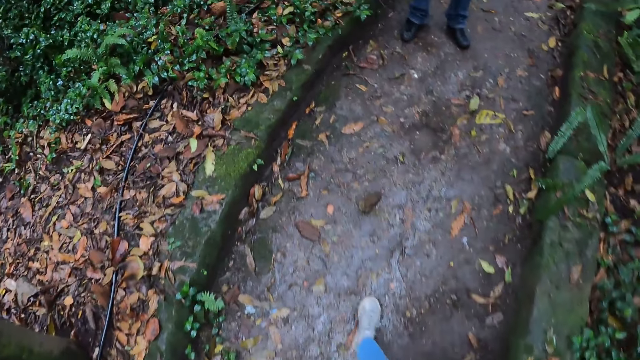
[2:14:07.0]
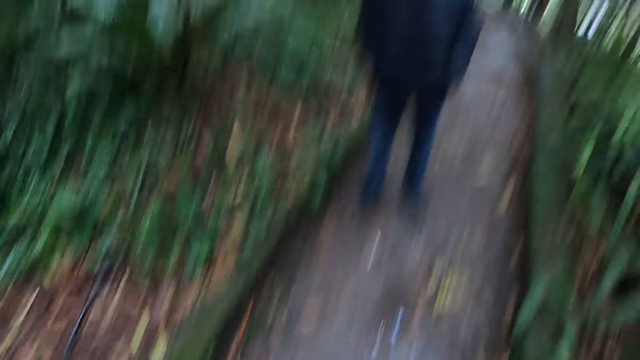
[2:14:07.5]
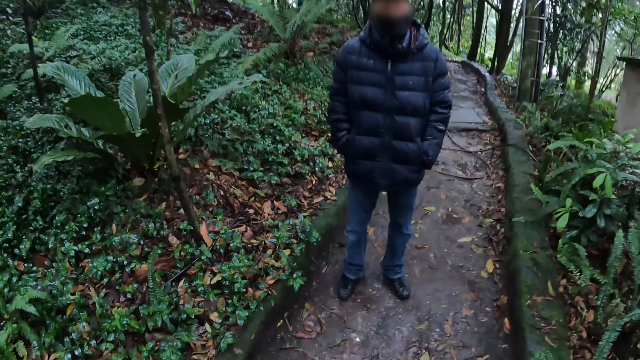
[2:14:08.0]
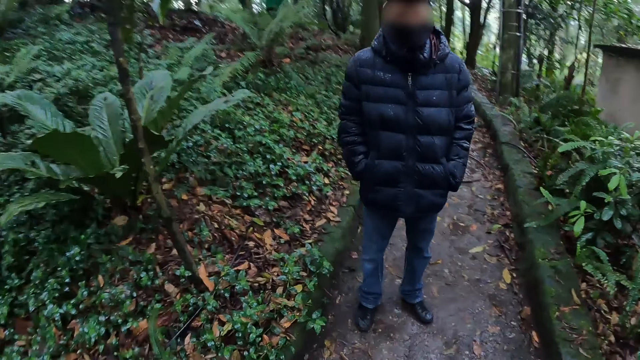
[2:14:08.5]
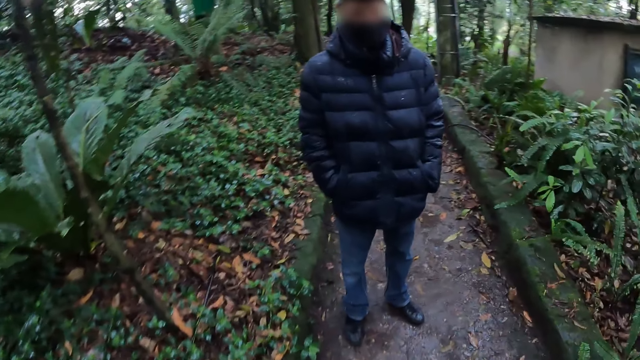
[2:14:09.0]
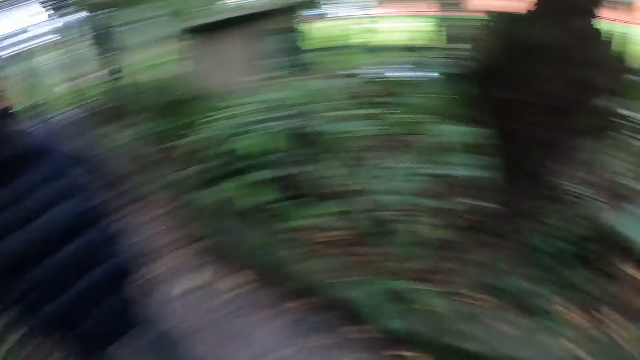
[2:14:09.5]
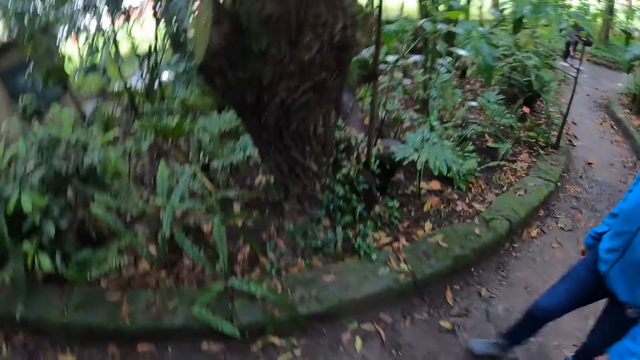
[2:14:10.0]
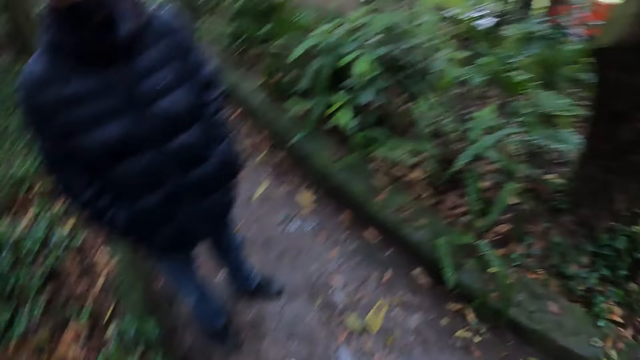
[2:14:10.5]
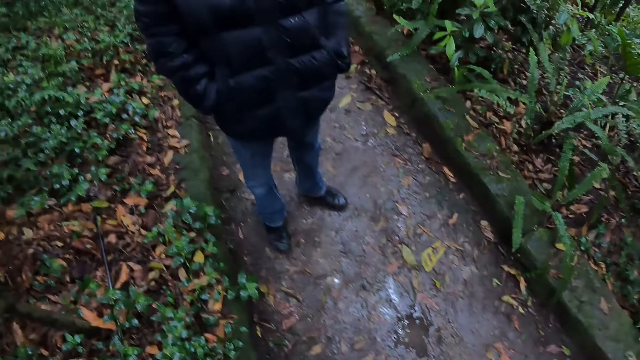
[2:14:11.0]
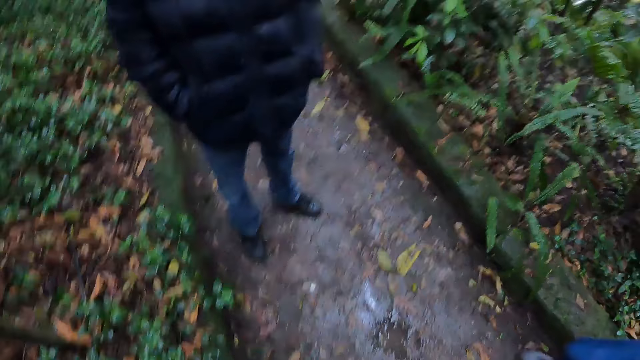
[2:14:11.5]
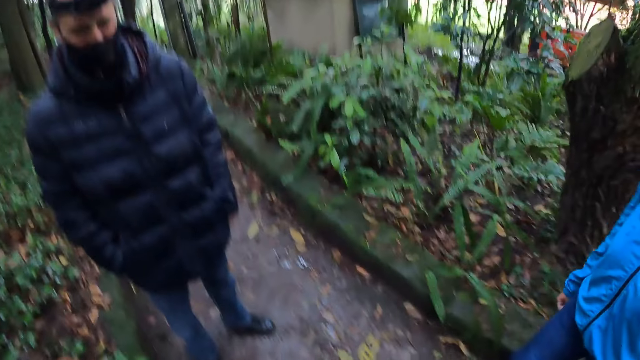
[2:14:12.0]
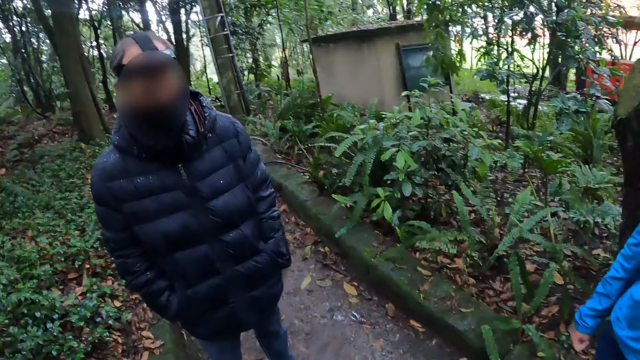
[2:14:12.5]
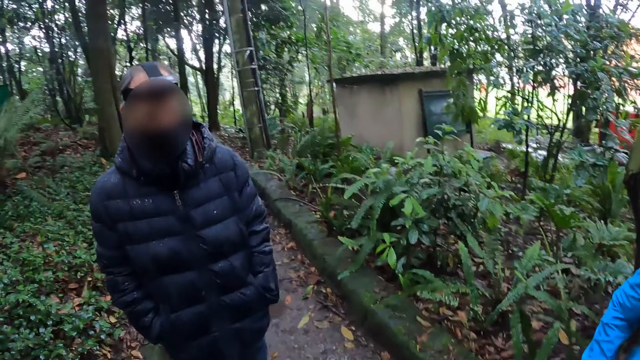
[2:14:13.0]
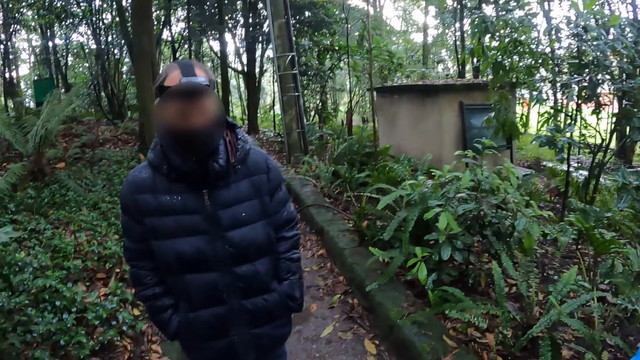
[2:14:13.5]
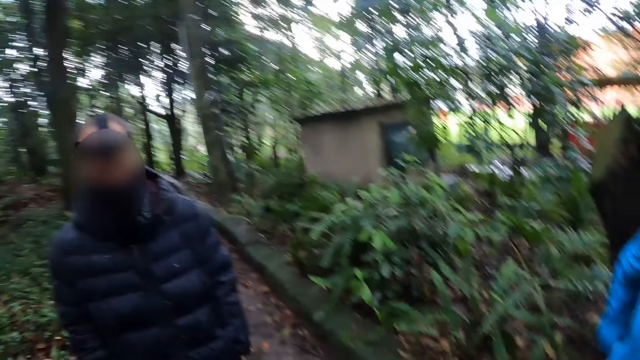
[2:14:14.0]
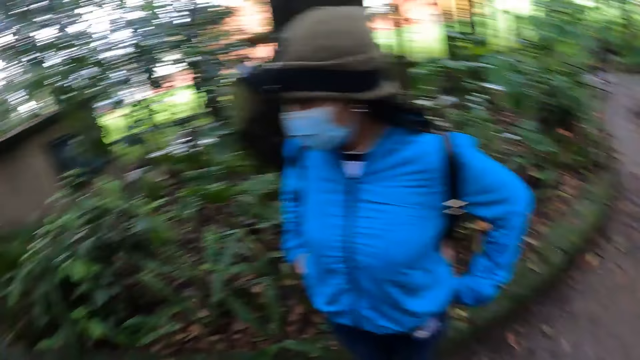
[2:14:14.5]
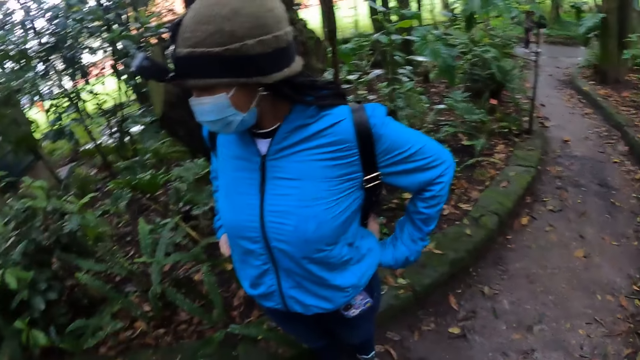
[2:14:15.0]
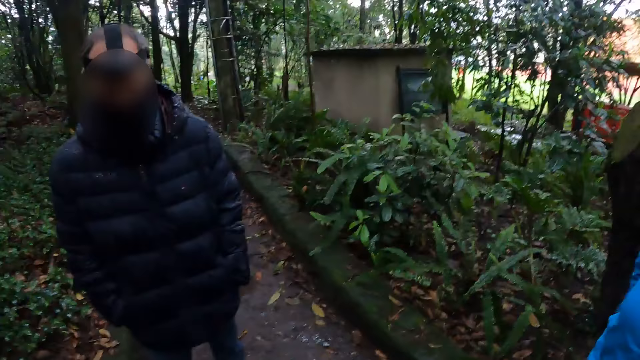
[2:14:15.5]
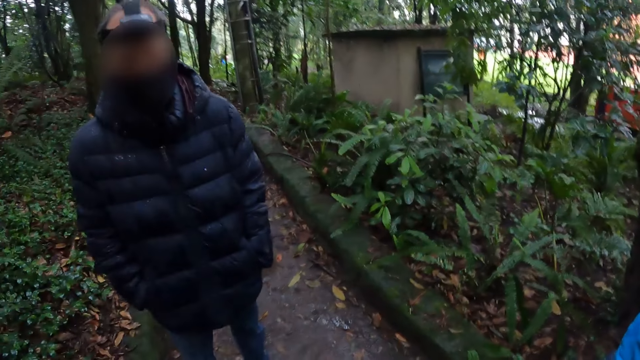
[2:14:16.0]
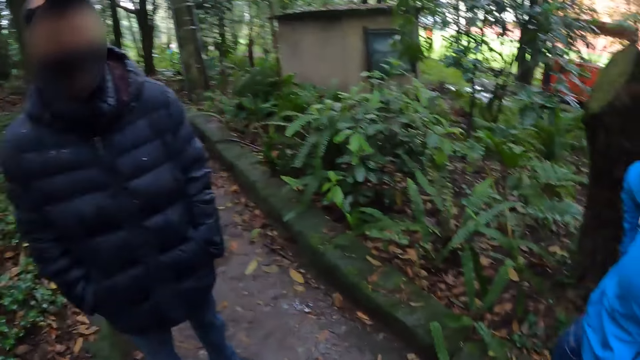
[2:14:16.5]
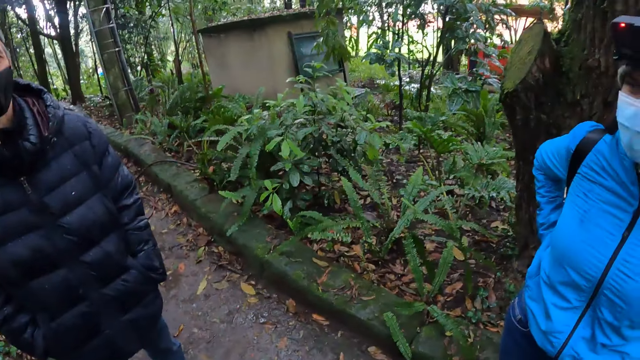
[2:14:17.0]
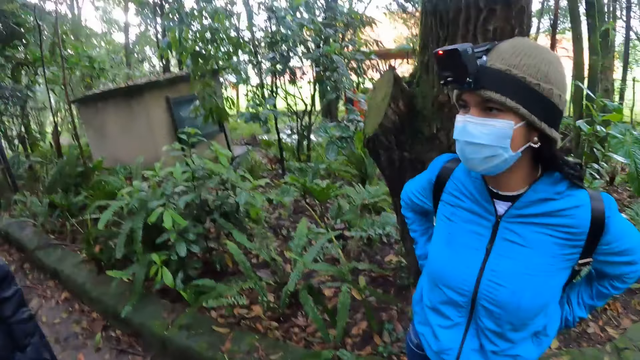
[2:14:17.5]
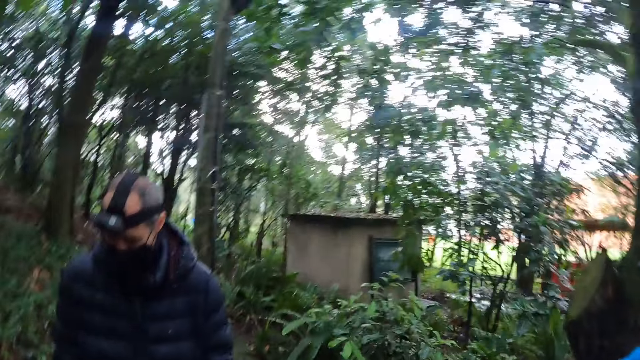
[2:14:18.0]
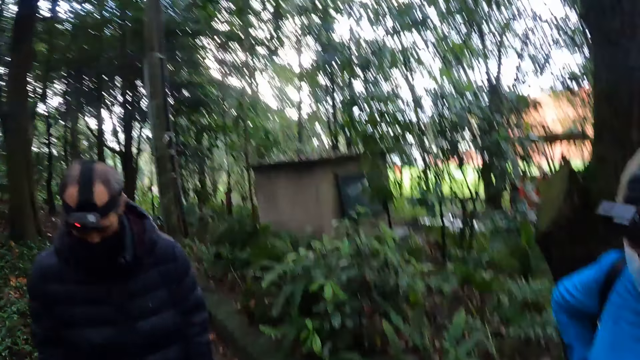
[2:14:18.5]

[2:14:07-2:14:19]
A man stands on the path. The camera wearer stands on the path. A lady stands on the path.

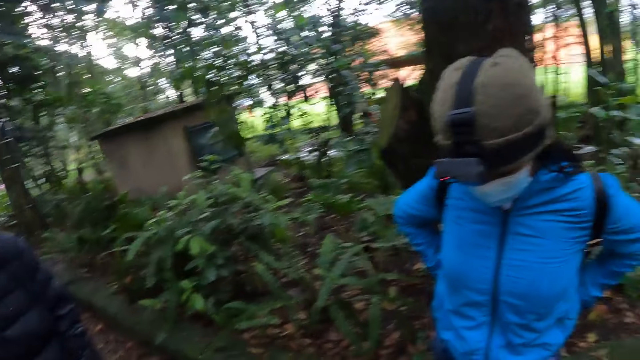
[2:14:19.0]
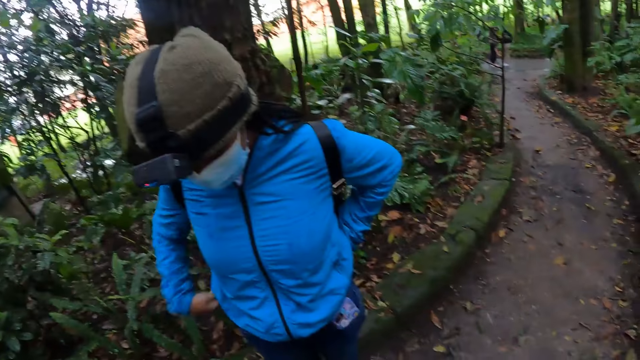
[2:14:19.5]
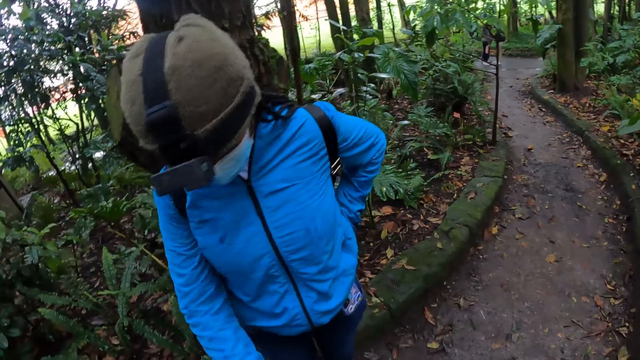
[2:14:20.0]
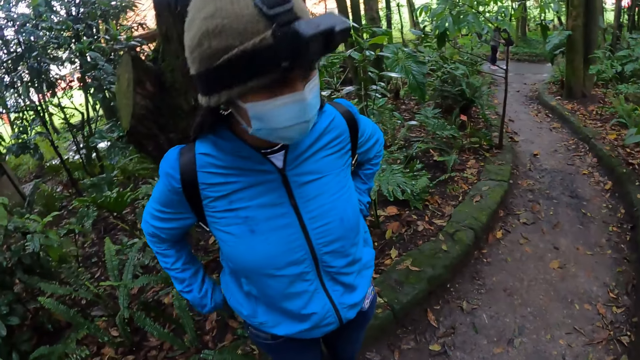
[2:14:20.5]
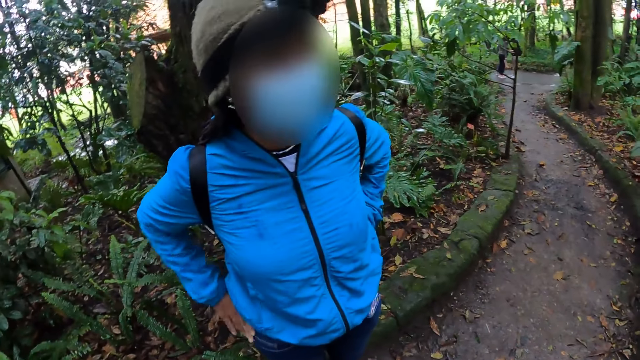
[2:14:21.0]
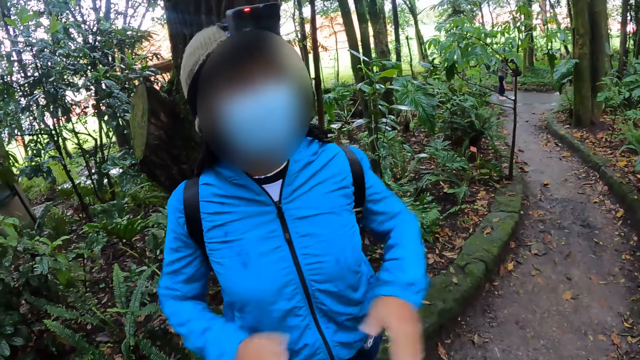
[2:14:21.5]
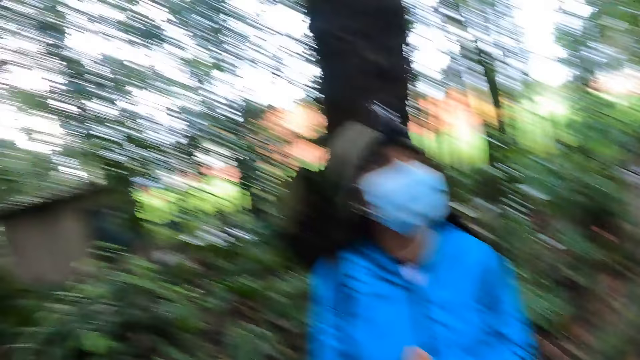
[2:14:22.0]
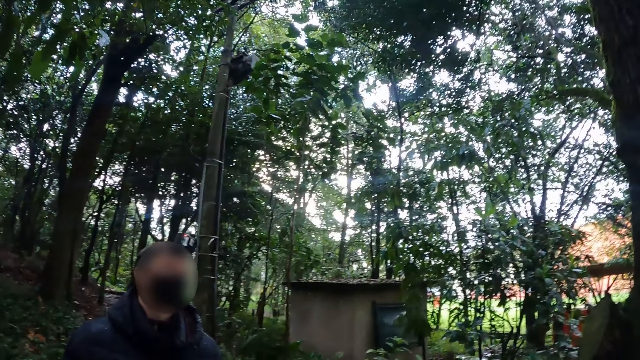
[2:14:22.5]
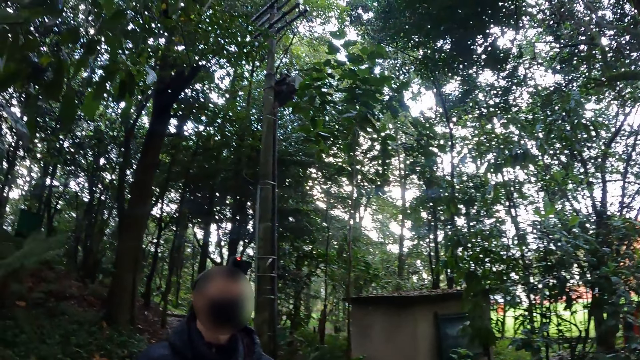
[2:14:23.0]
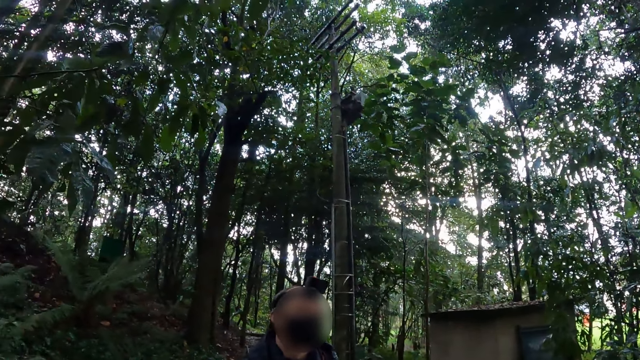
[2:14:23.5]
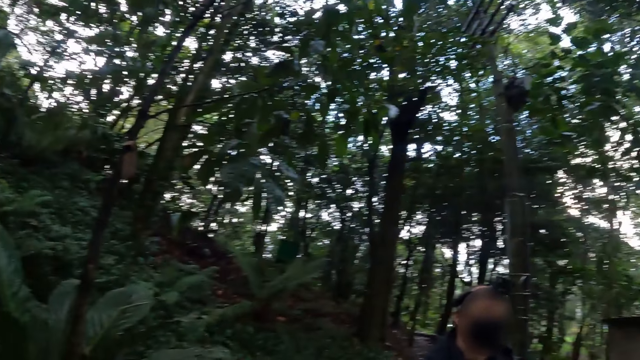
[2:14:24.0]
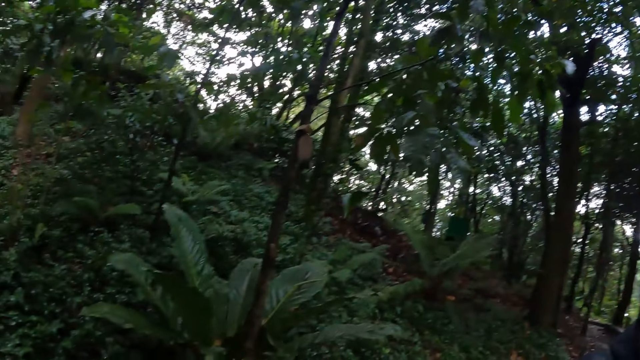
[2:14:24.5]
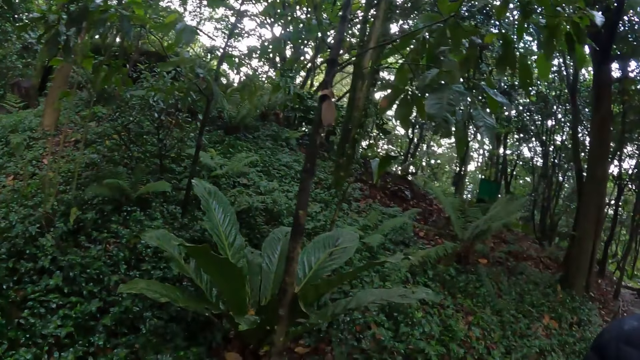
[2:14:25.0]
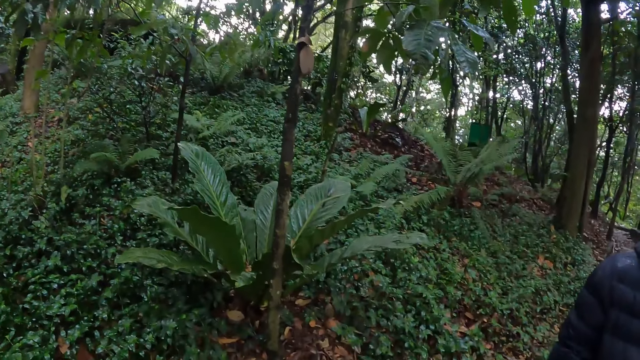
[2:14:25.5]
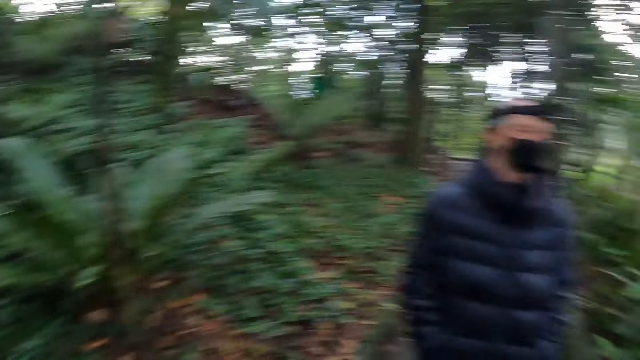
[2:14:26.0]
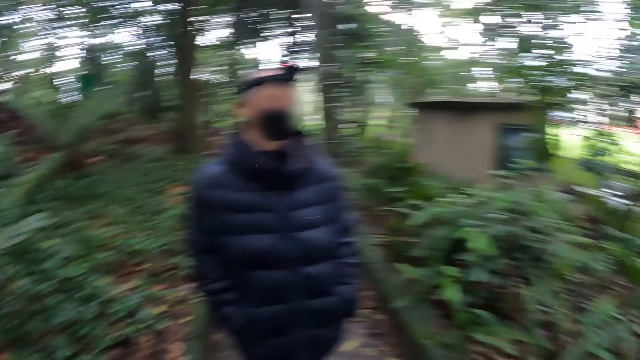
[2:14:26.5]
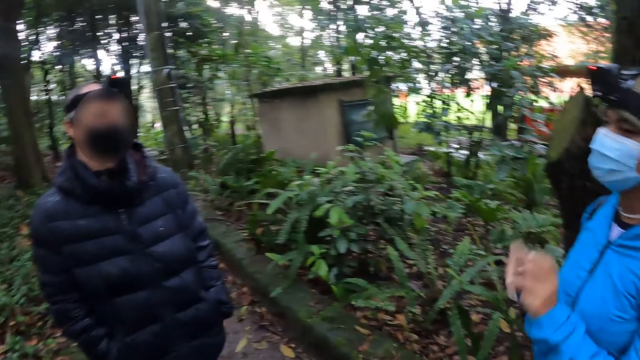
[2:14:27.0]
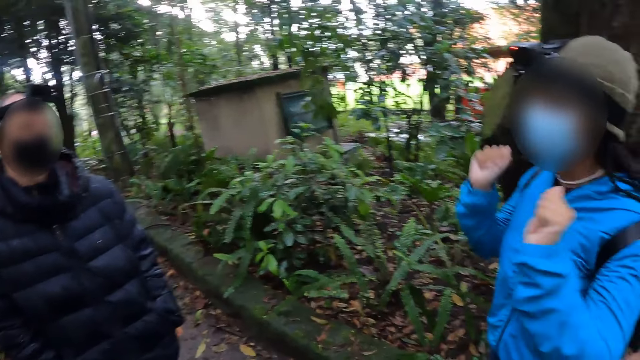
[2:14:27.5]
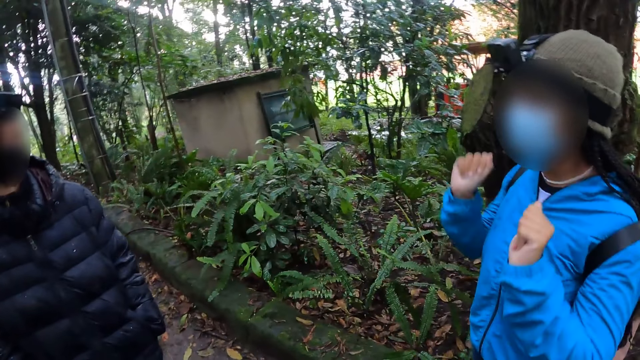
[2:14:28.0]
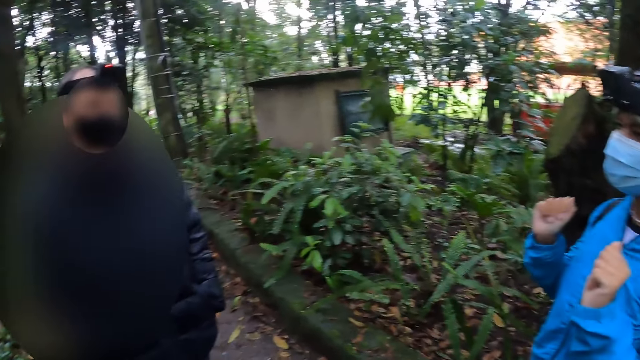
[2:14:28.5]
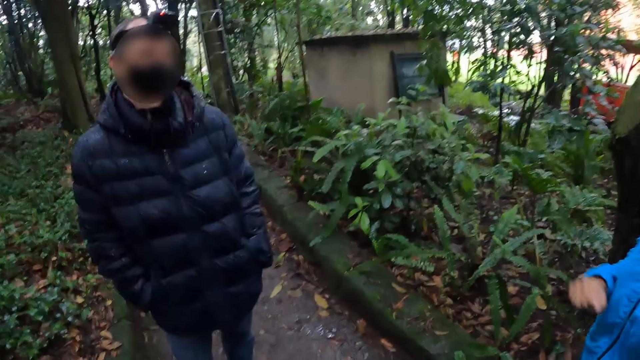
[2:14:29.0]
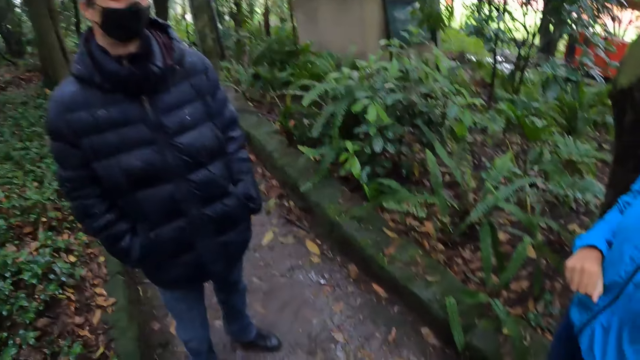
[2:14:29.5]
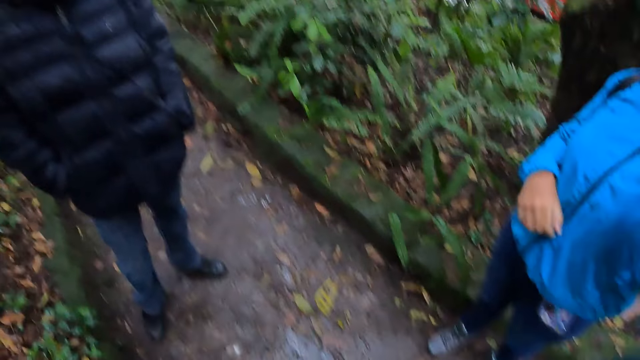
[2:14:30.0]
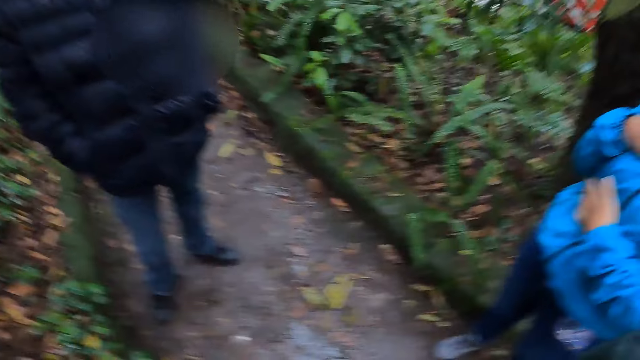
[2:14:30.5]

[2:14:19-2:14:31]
A lady gestures out.
